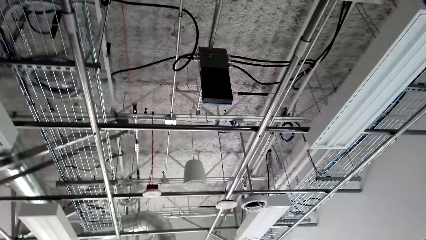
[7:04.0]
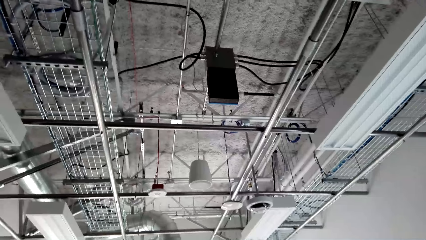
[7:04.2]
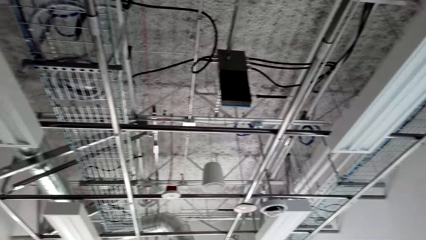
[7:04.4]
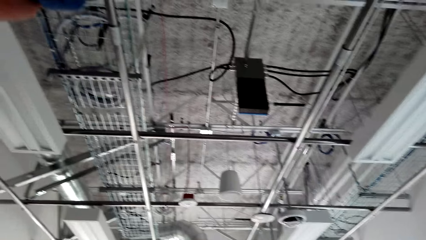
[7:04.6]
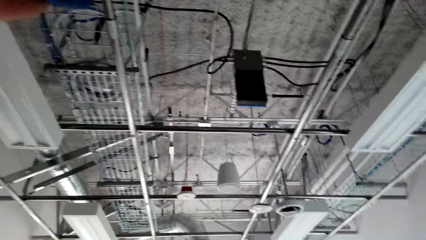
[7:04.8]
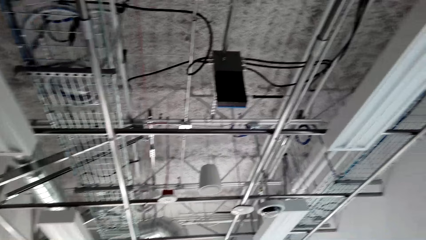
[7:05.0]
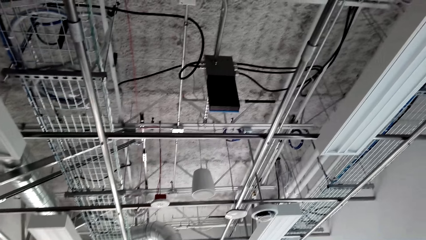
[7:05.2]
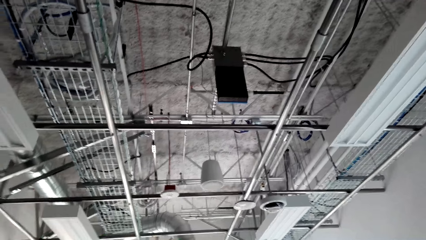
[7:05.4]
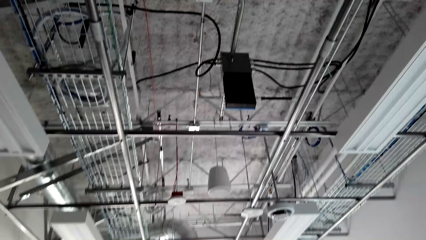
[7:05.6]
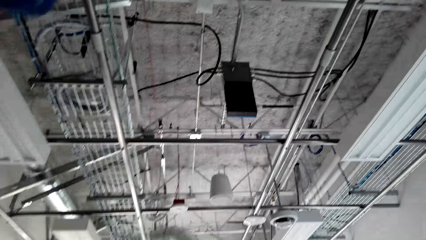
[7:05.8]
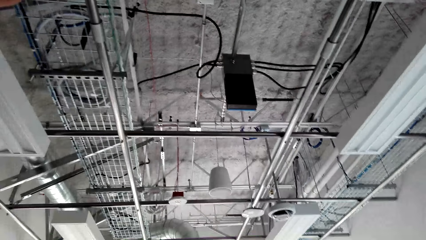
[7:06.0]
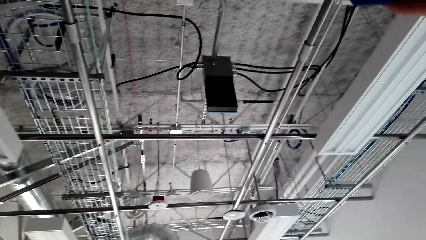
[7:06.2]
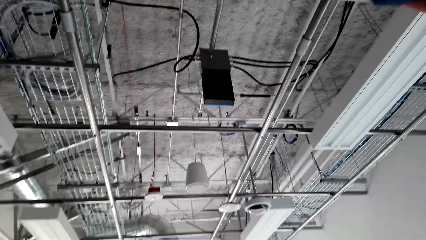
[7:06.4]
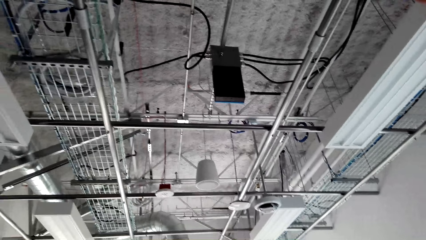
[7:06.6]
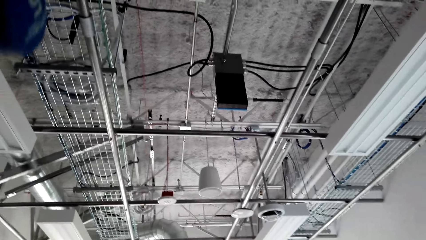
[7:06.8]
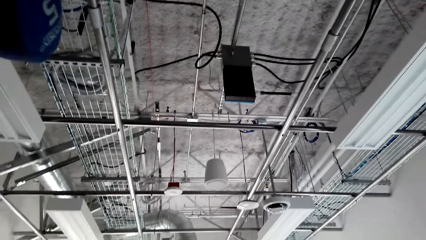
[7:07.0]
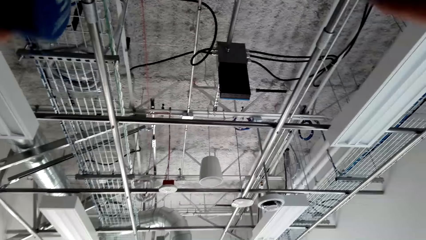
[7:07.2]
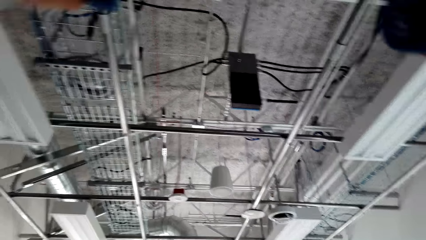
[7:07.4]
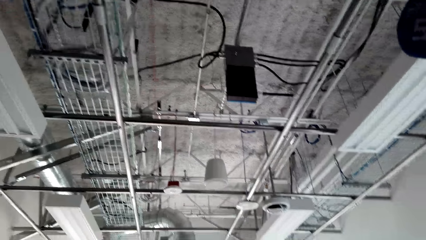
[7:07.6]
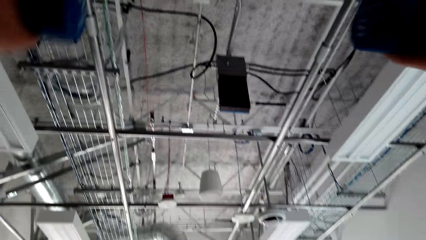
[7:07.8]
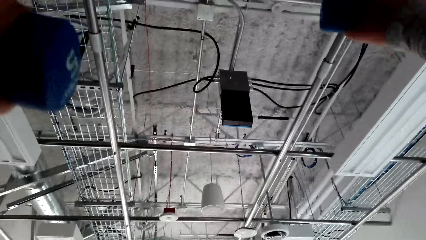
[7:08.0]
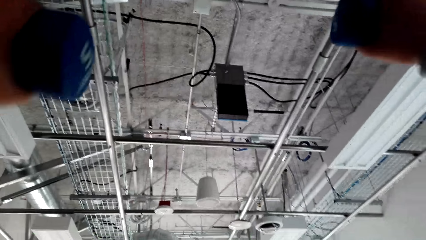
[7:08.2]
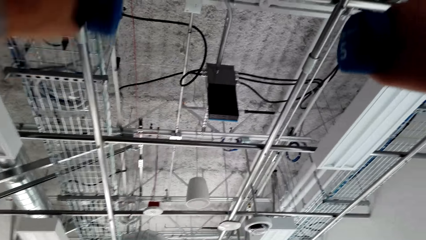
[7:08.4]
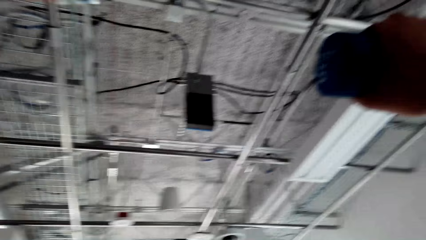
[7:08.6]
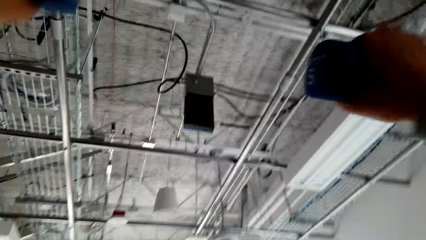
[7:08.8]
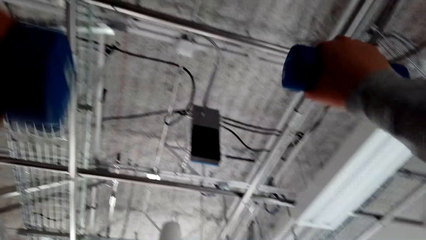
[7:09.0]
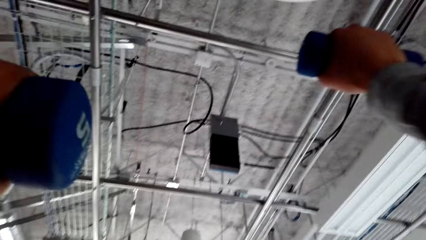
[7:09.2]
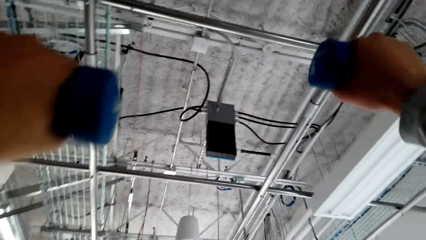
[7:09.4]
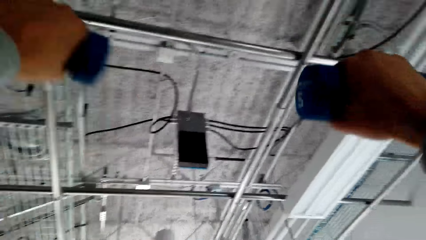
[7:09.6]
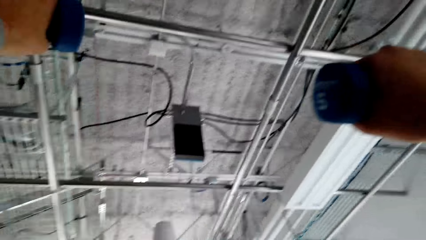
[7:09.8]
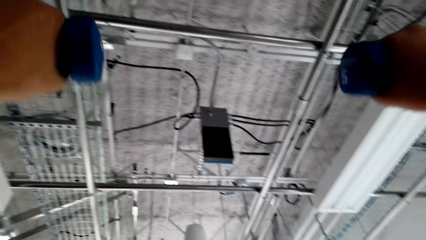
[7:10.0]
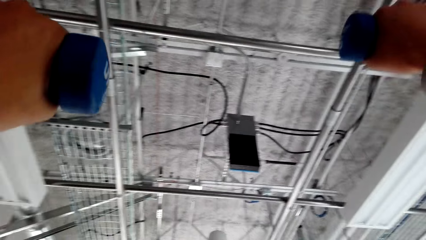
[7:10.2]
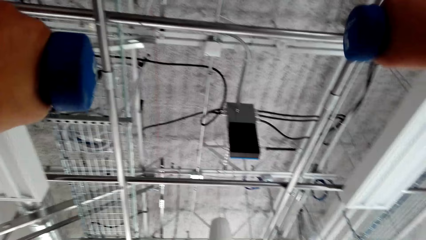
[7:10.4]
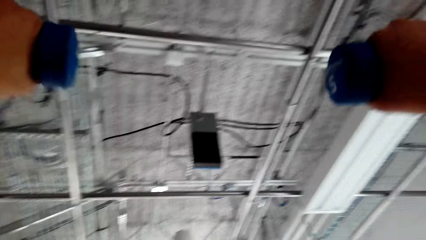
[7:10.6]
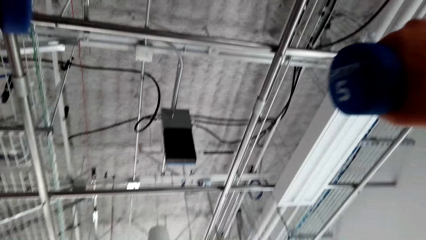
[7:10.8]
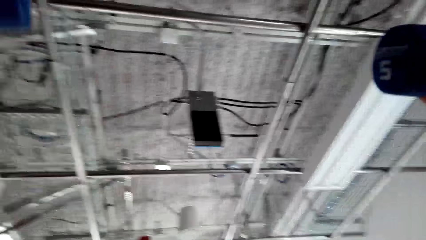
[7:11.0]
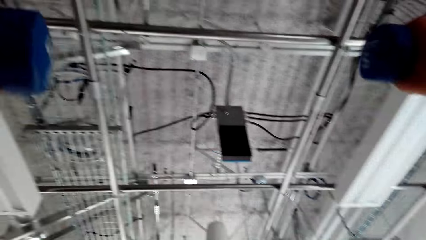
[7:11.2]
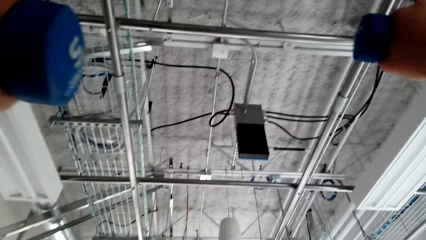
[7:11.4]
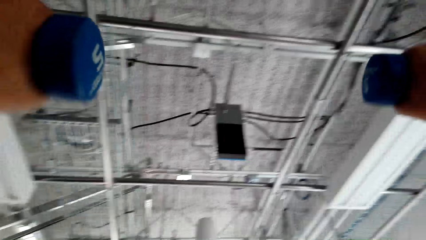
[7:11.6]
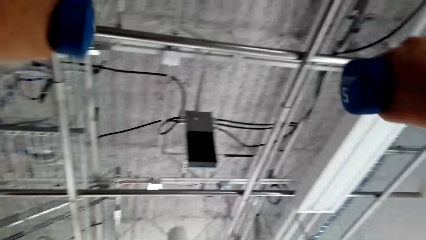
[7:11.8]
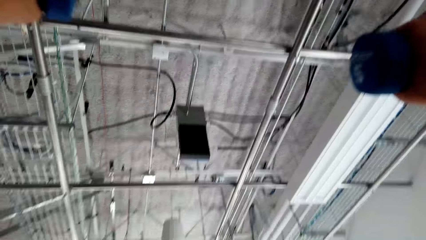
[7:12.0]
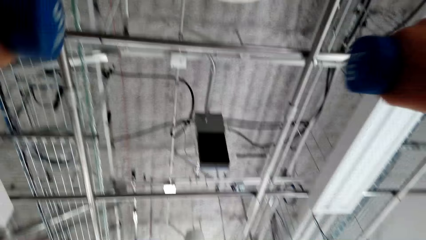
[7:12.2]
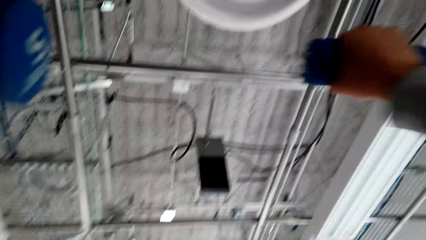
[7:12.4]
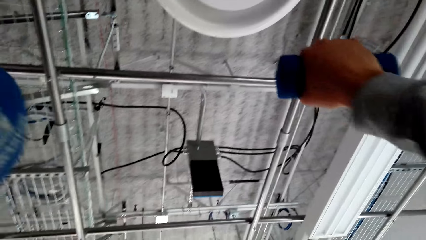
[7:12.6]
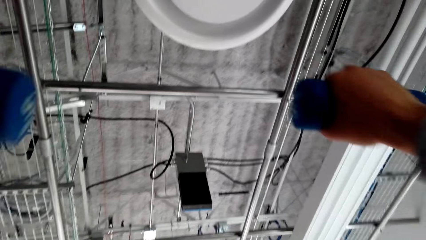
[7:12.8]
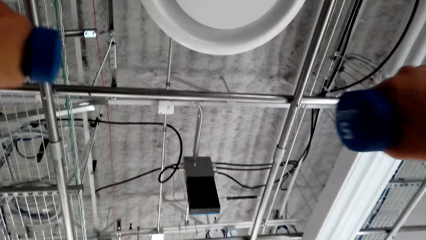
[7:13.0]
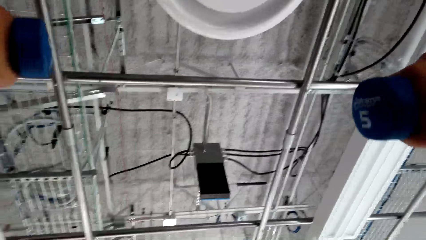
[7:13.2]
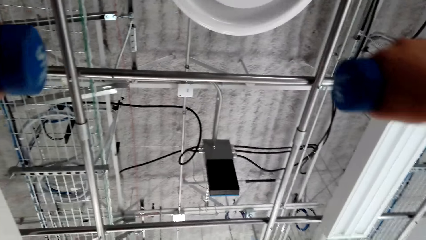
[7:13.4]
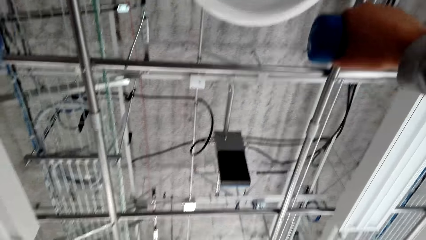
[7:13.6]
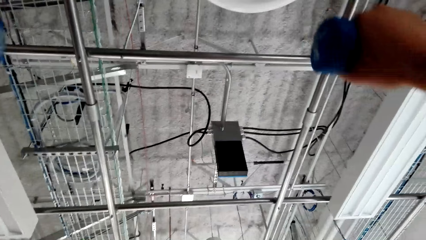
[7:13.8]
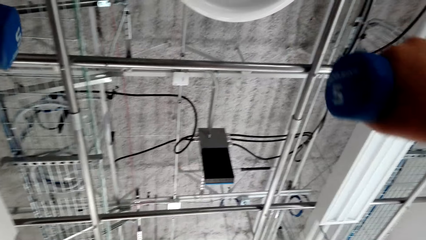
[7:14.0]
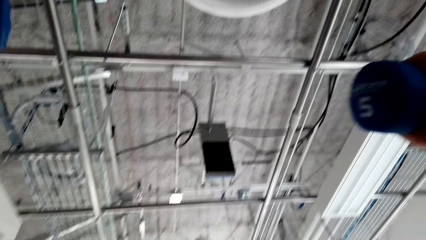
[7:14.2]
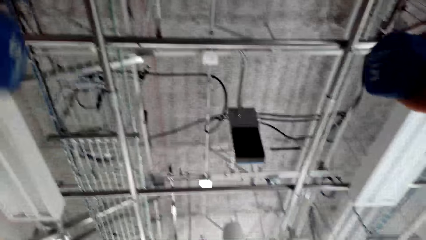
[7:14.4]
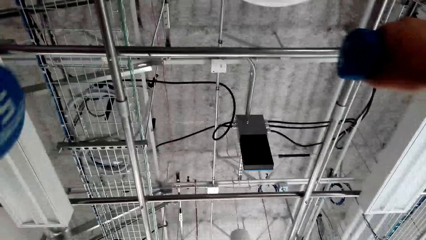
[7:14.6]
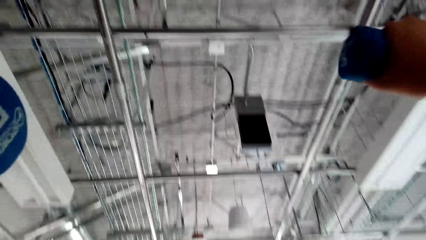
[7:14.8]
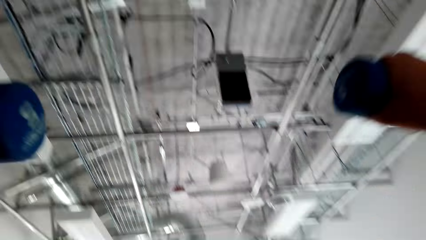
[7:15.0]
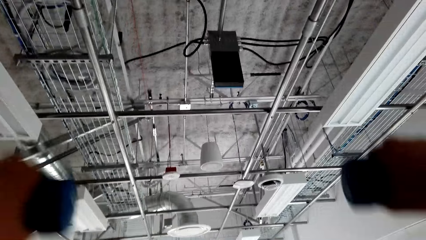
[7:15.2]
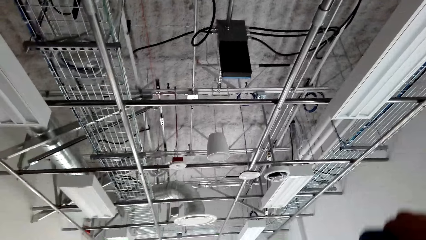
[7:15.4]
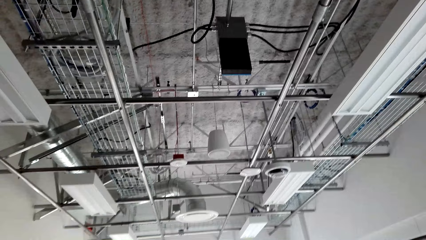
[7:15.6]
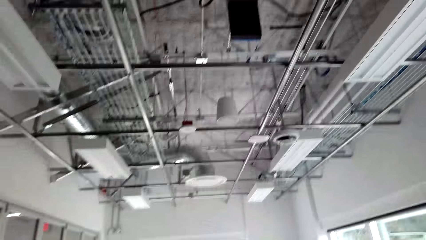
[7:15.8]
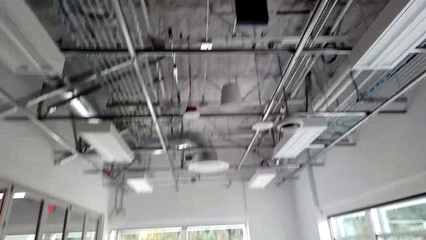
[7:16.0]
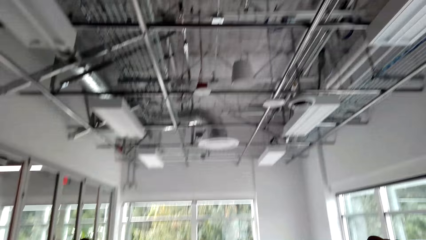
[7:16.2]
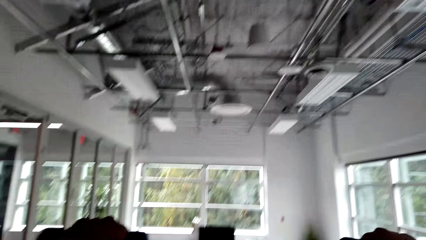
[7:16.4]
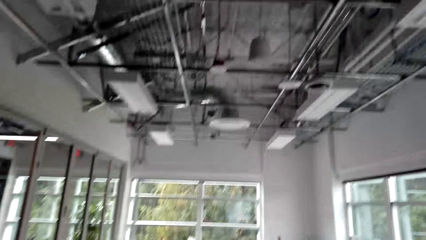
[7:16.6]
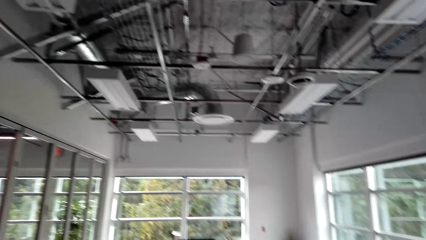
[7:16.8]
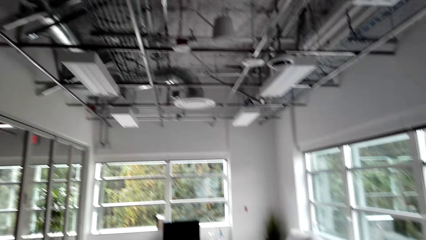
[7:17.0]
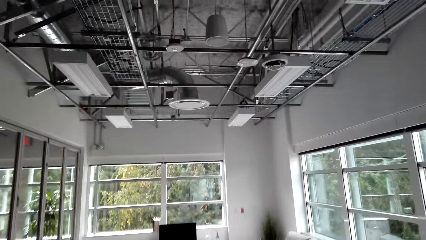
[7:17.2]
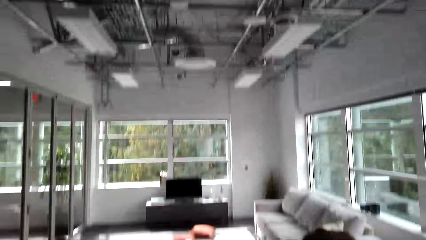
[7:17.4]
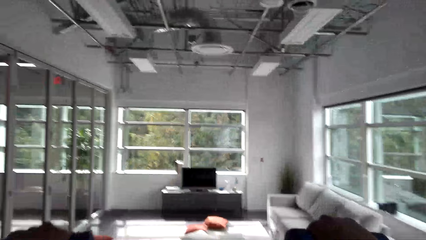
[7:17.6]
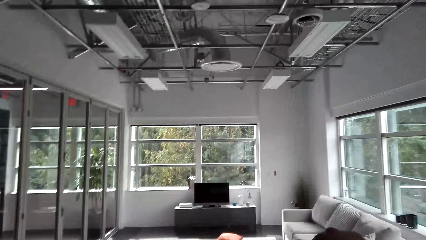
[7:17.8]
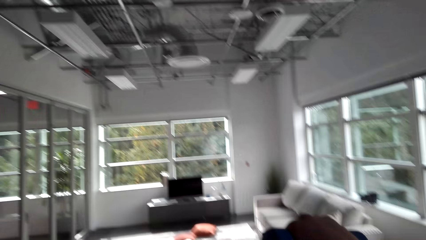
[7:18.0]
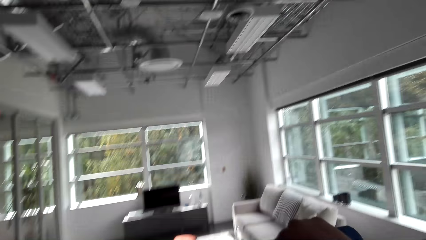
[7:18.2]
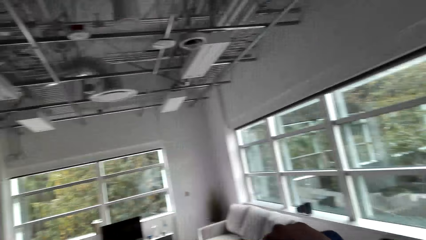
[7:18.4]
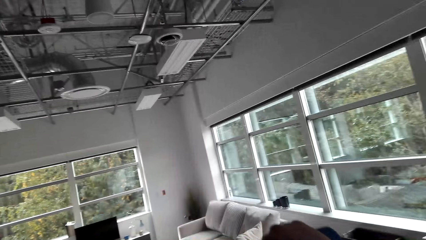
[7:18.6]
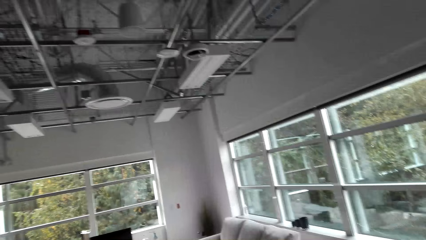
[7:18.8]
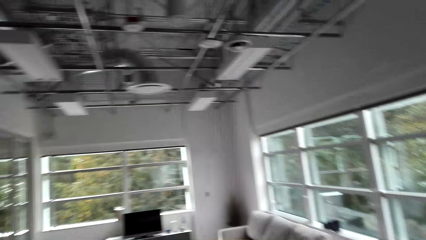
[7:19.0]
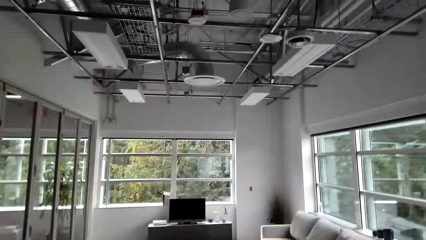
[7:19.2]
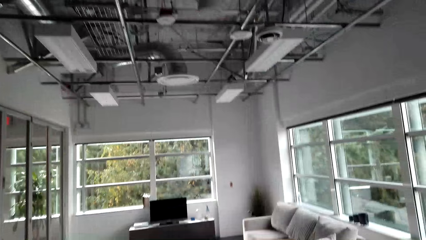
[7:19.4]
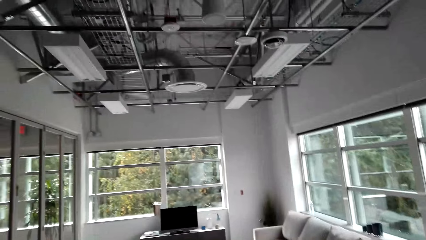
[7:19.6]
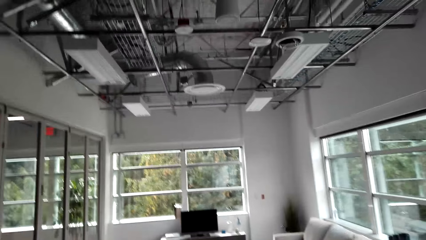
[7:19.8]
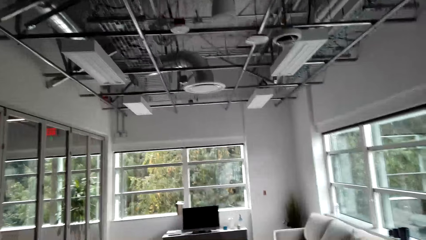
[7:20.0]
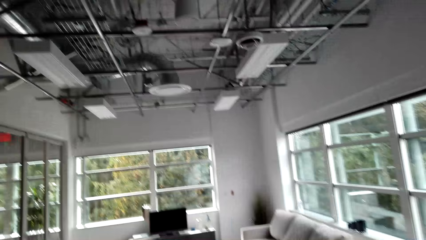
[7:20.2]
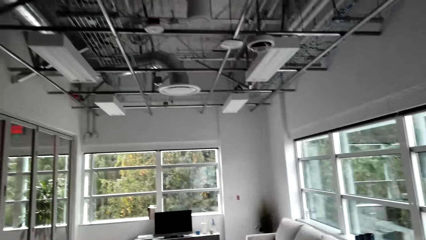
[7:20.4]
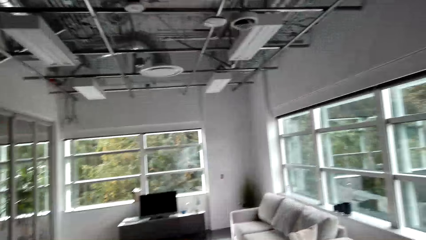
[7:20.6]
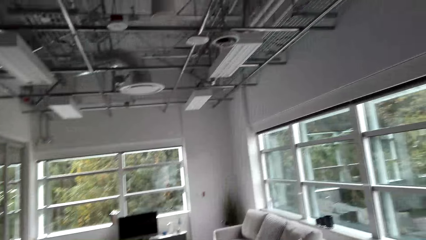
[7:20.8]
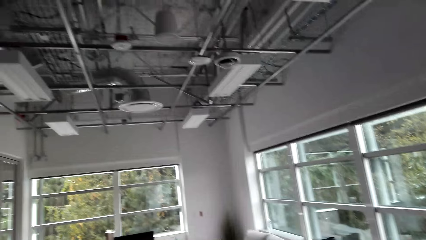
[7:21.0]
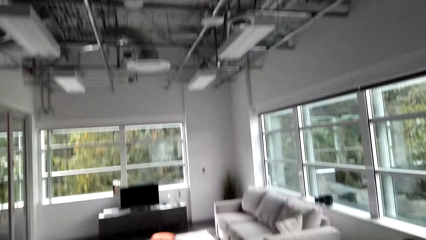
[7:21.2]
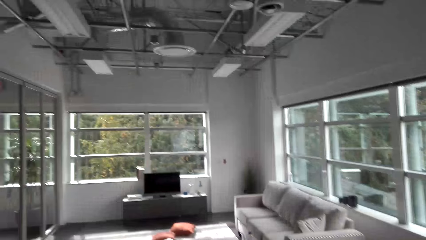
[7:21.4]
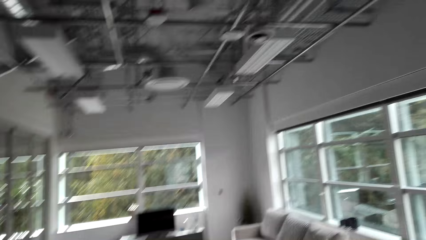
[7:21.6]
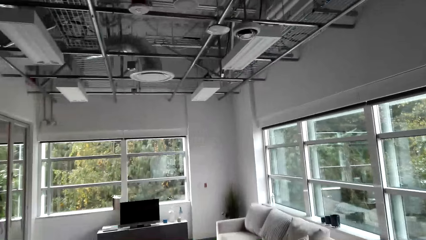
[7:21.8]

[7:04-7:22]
The camera wearer looks at the ceiling. He lifts the weights with both hands. He lowers the bicep down on his hand. He walks around the room.
